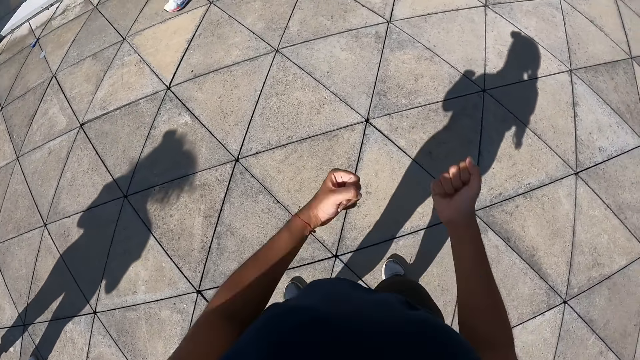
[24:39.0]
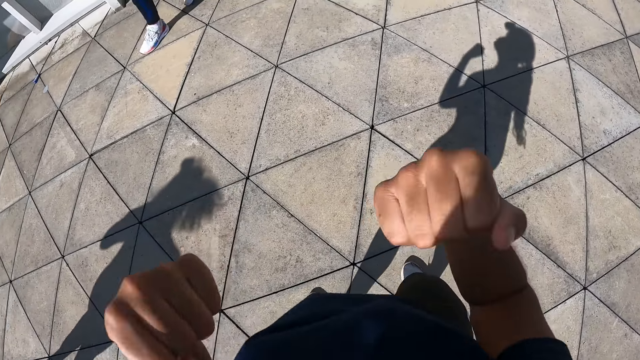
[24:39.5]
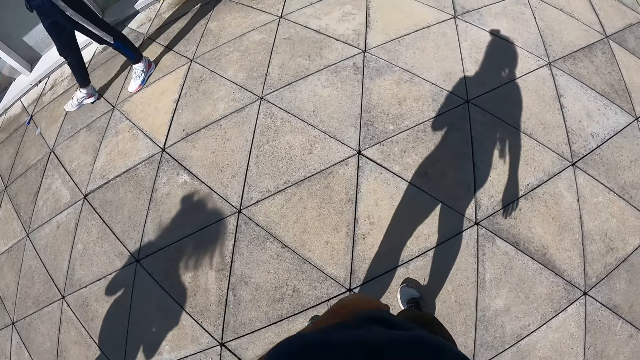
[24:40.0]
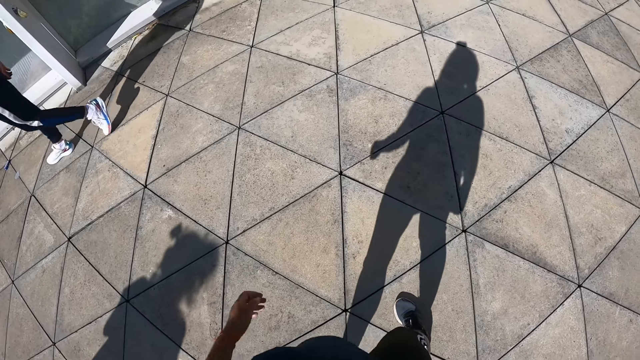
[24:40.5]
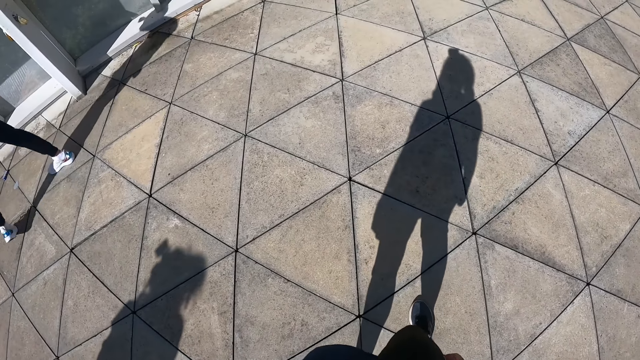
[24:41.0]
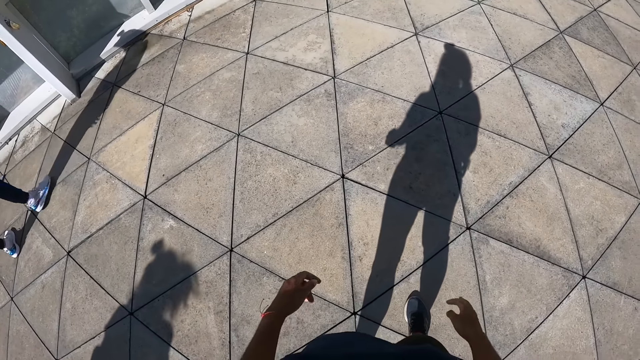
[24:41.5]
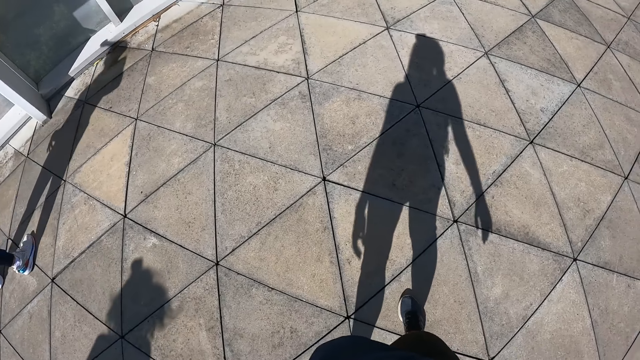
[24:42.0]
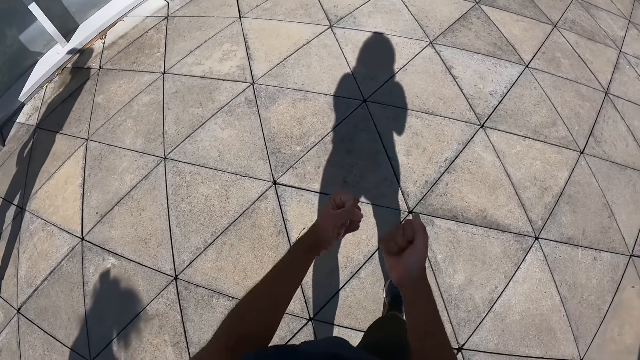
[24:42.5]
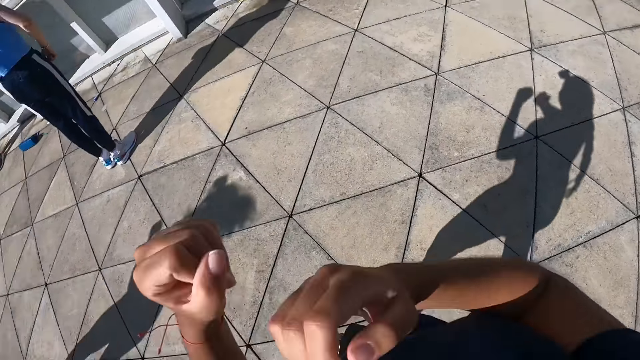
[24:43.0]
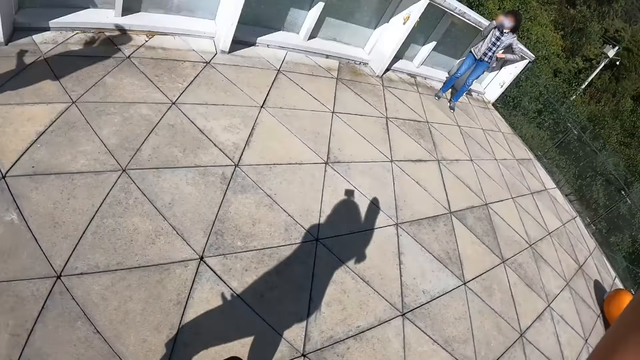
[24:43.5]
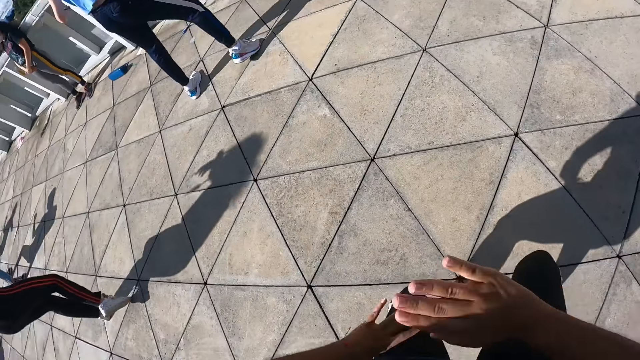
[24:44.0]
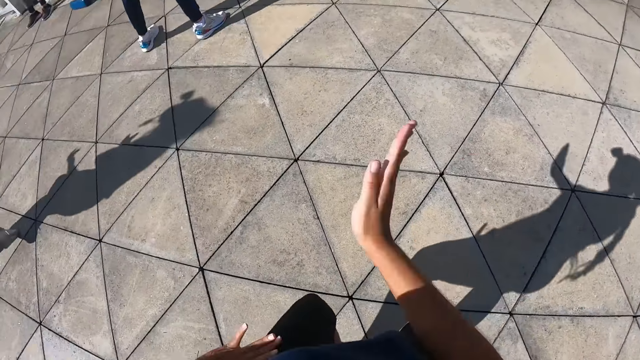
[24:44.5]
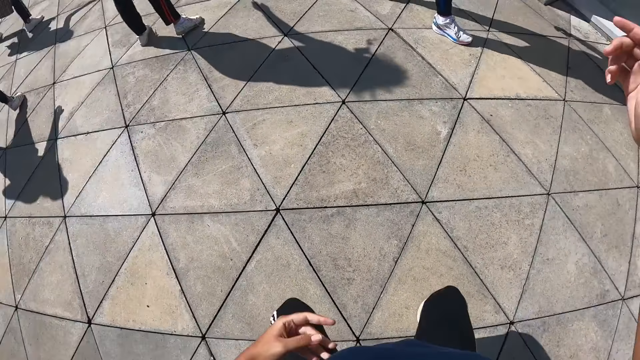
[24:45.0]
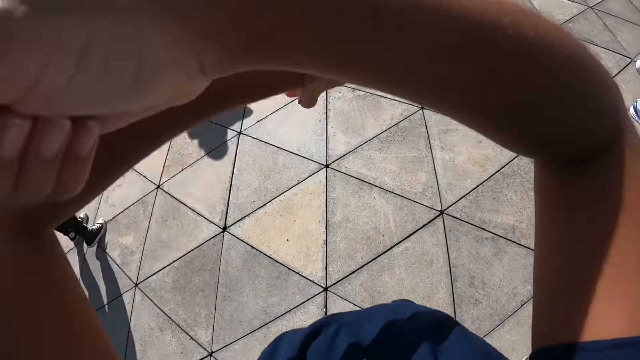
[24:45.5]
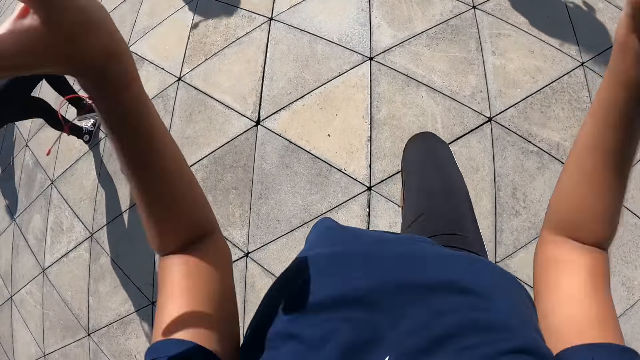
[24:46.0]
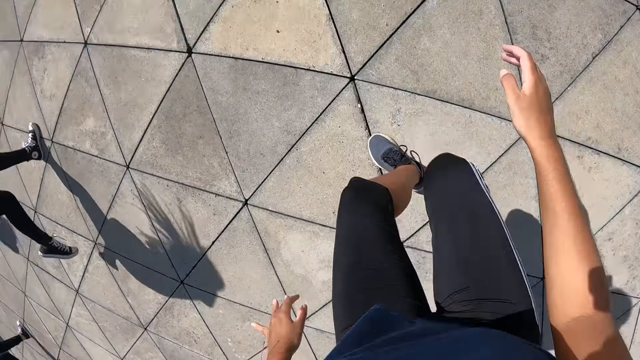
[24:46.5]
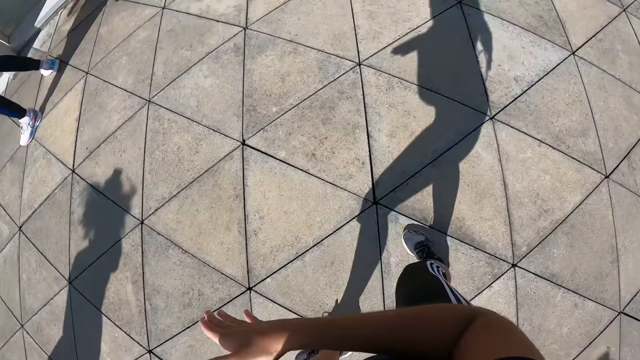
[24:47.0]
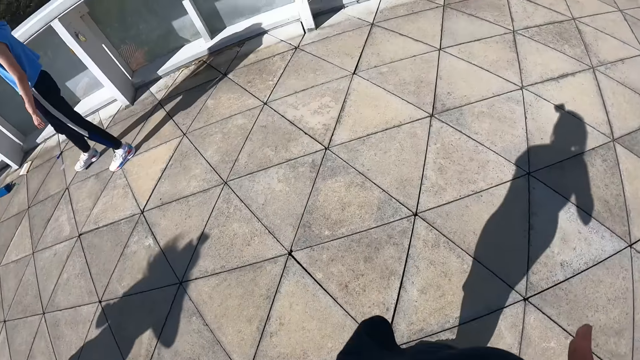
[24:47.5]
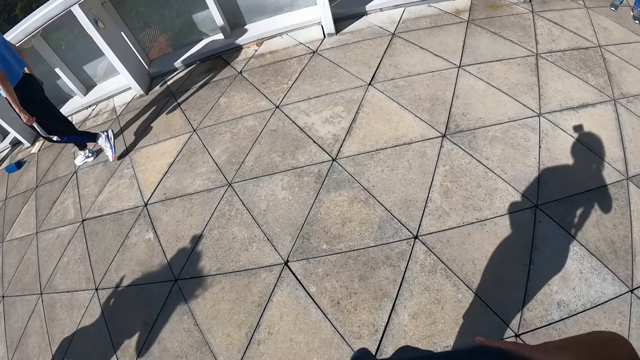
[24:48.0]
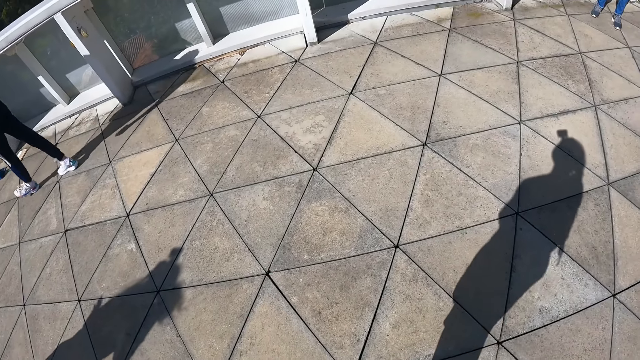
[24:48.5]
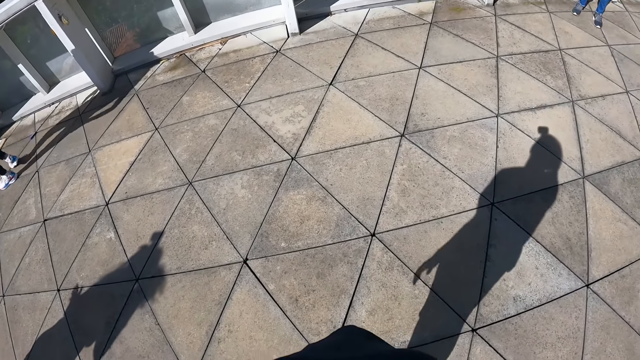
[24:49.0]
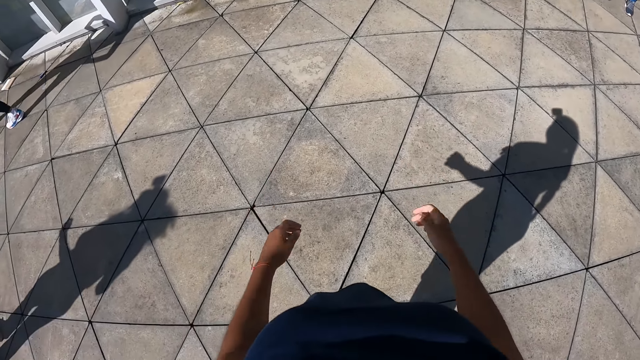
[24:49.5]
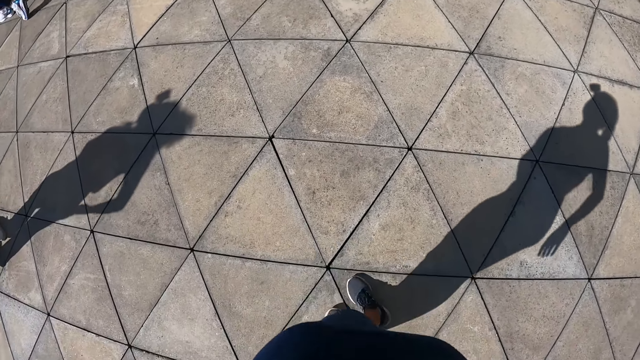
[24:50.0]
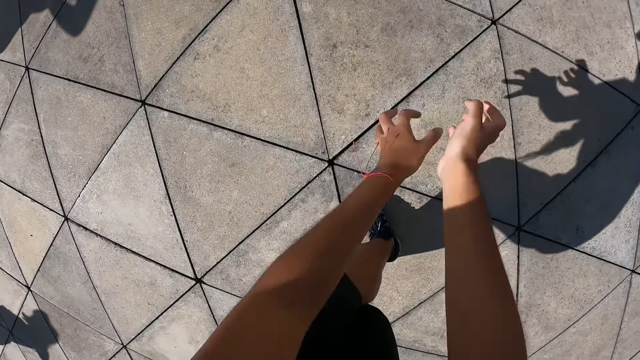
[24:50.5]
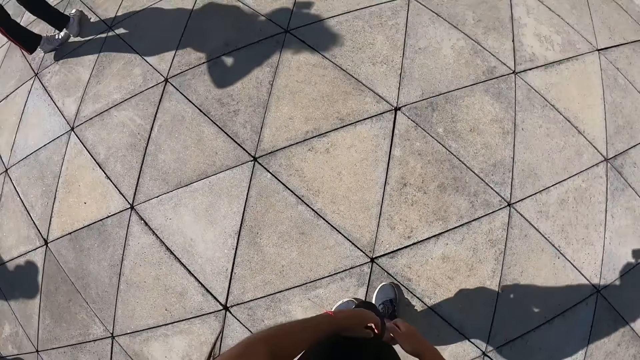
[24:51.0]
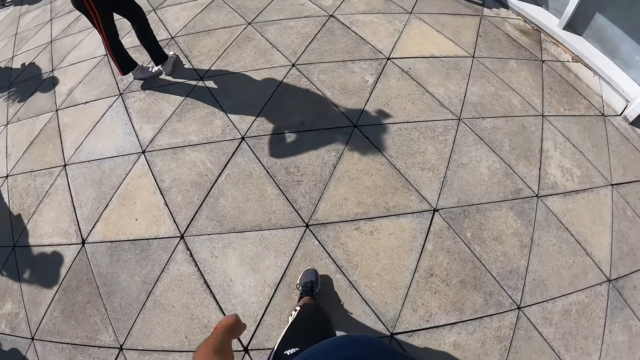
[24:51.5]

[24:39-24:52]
The camera wearer performs the dance steps with both hands. She gestures. She performs the dance steps with both hands and legs. She lifts her right leg up. The dance instructor walks around.

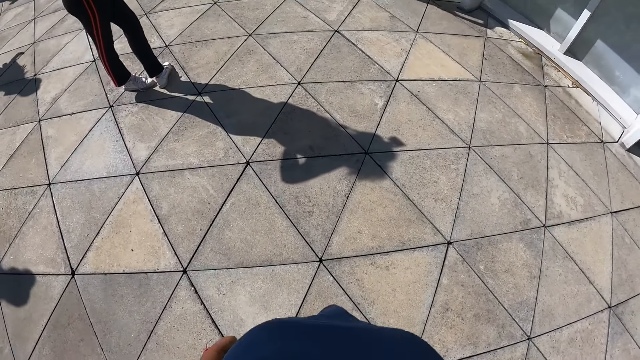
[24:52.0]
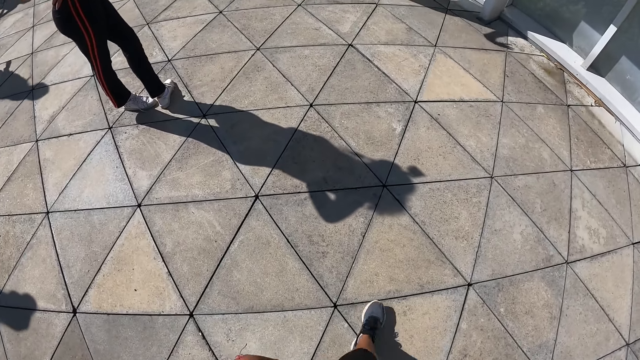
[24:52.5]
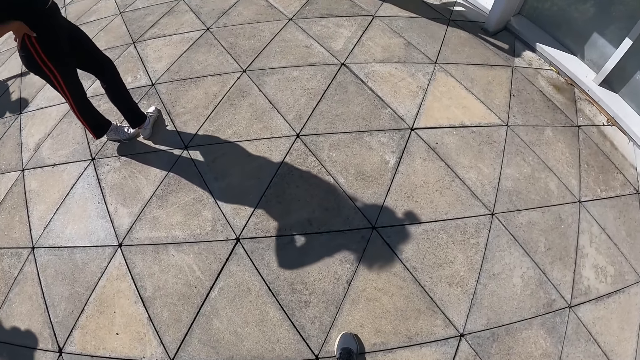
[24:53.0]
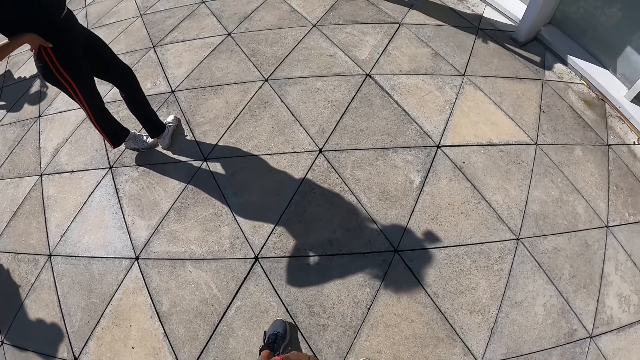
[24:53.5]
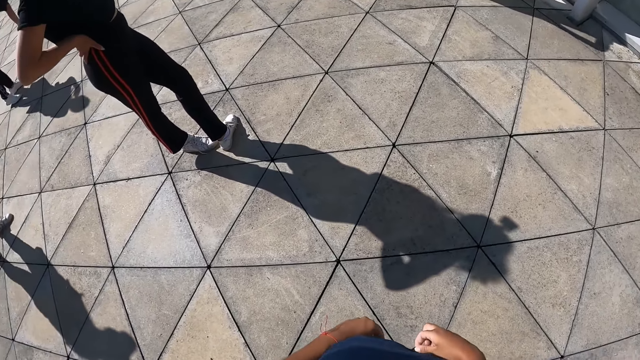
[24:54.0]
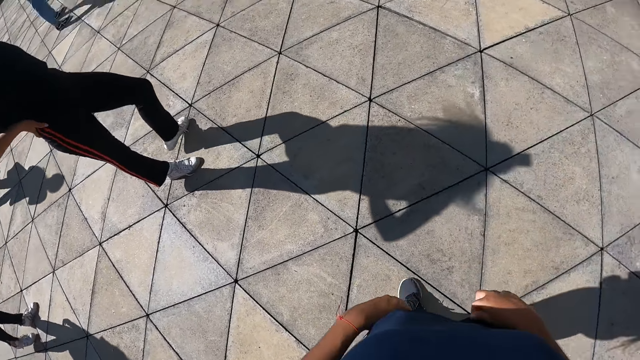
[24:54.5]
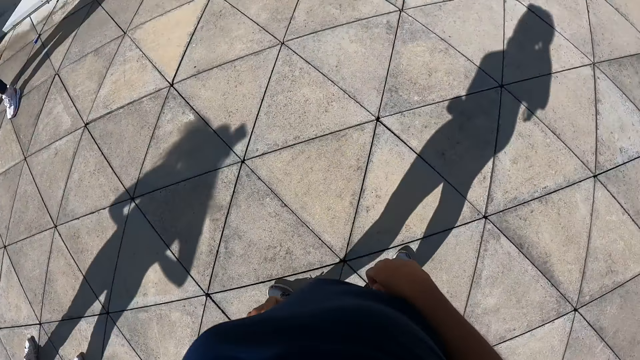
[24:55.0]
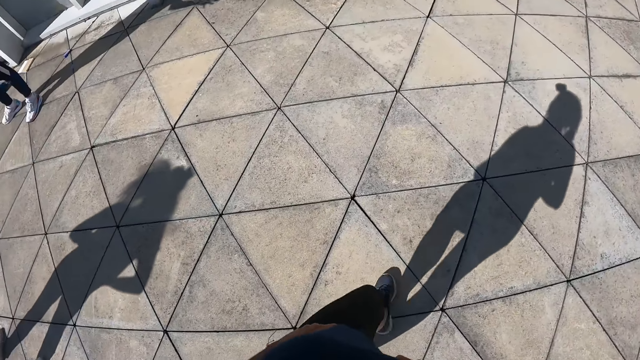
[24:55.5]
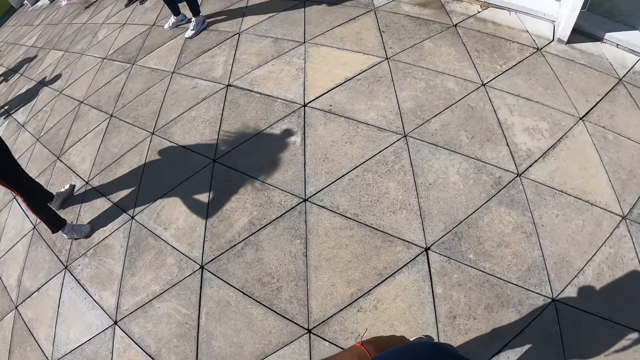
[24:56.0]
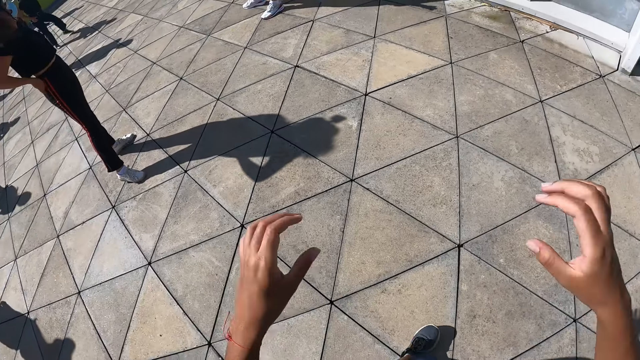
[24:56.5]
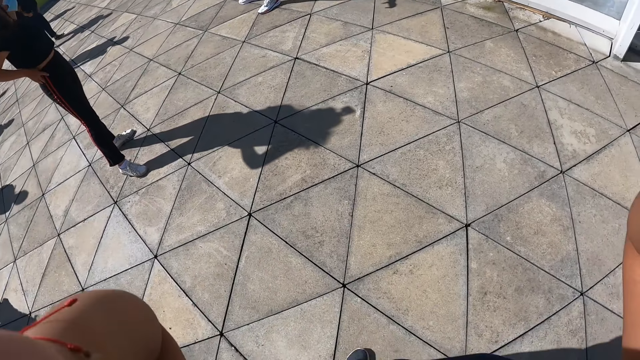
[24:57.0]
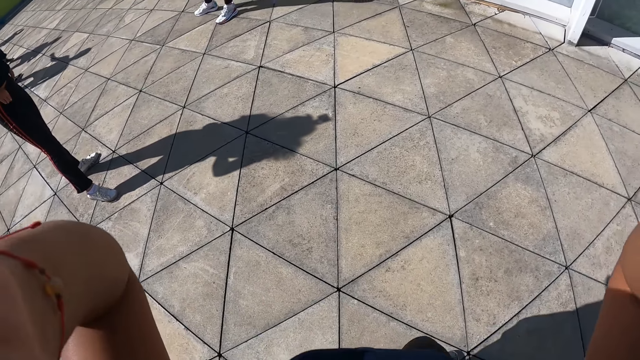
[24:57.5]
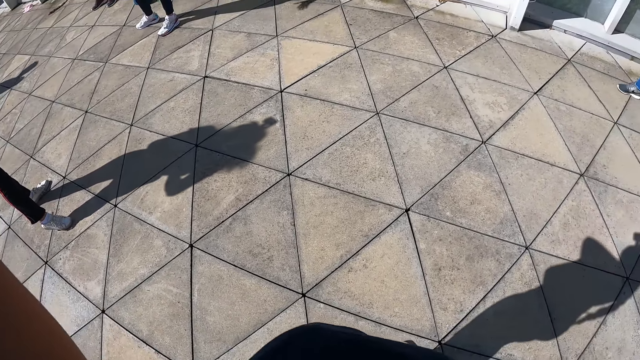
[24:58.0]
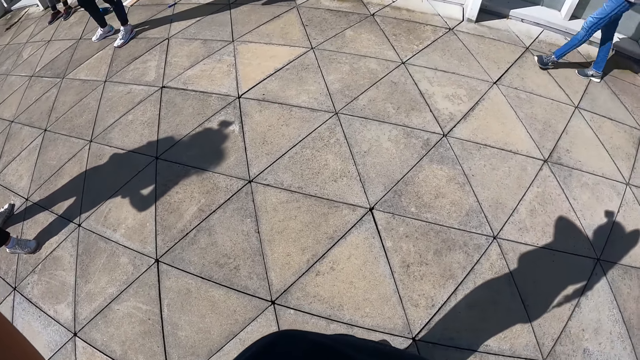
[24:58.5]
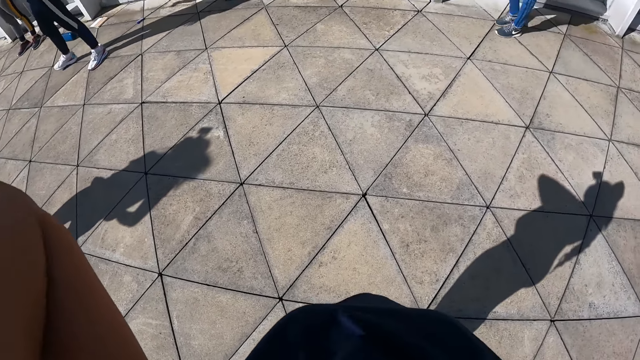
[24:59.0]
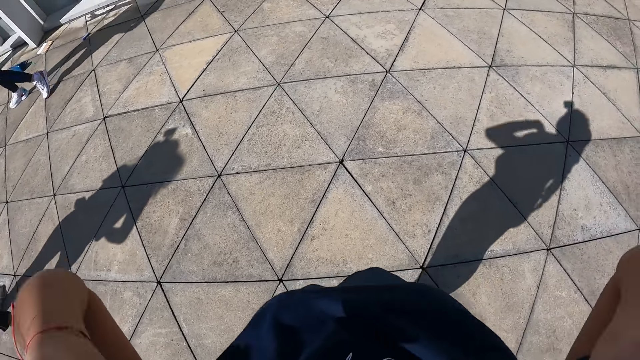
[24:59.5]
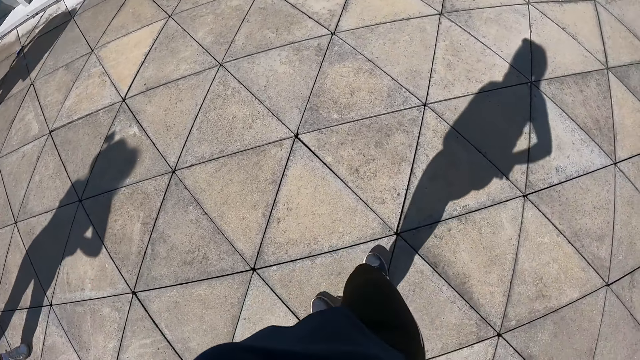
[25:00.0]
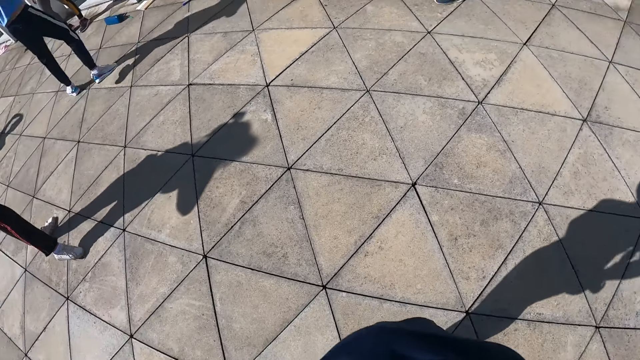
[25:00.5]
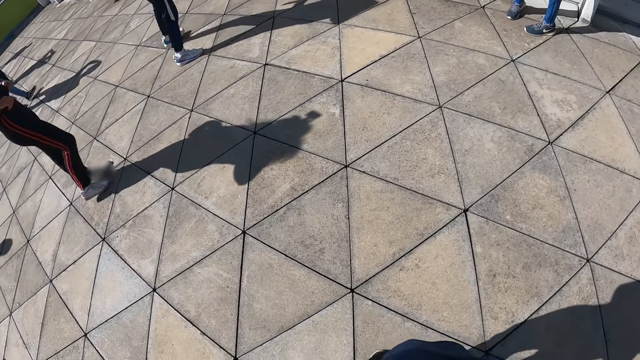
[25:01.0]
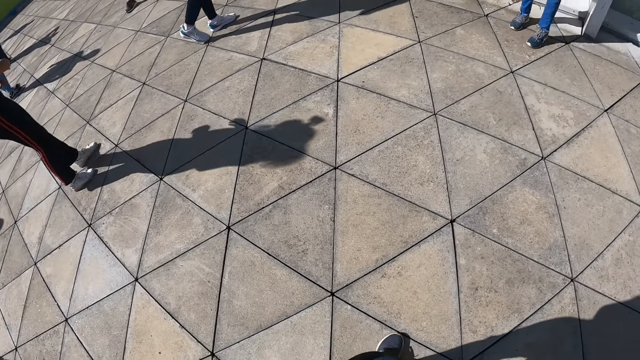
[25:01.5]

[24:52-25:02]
The camera wearer adjusts her cloth with both hands. She lifts her hands up. She touches her hair with both hands.
